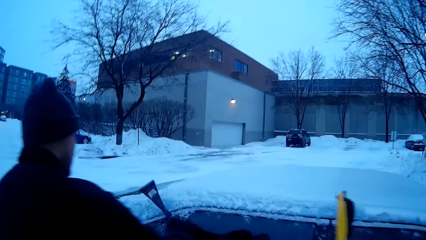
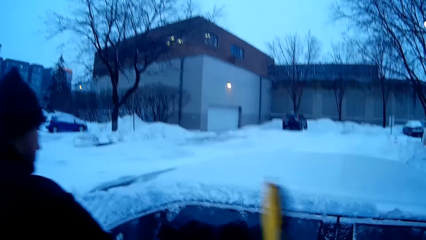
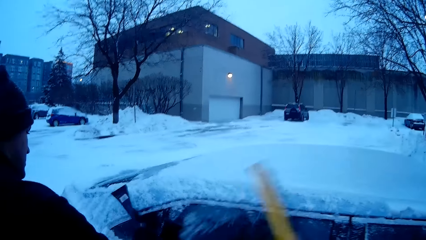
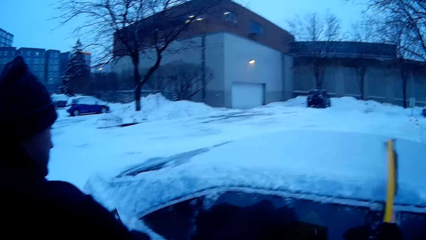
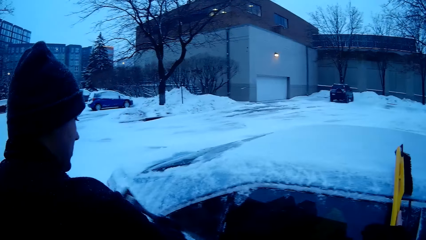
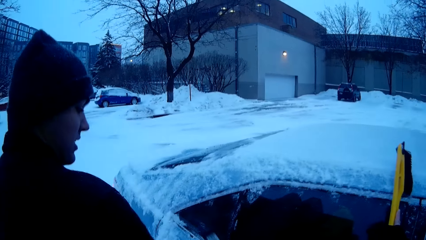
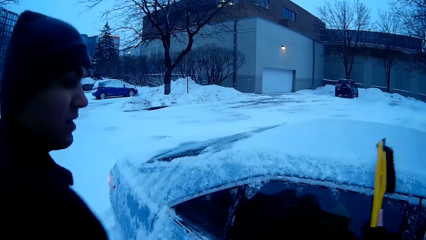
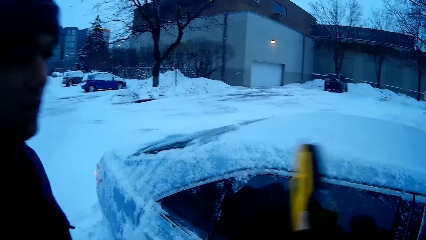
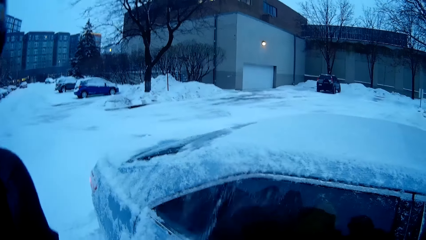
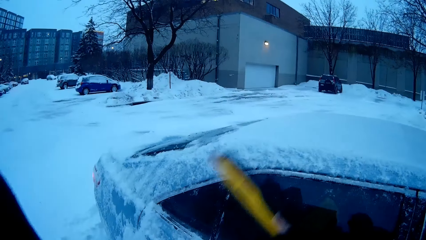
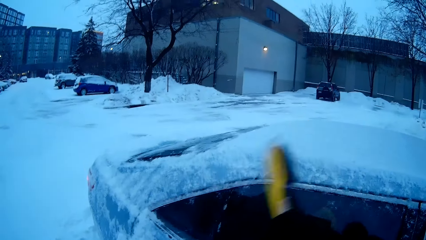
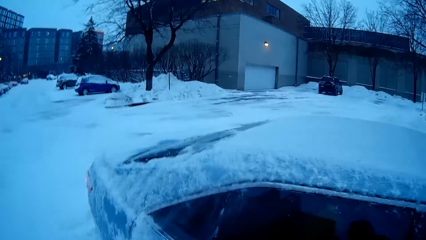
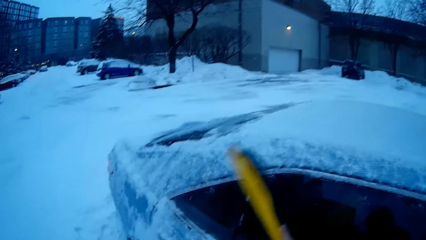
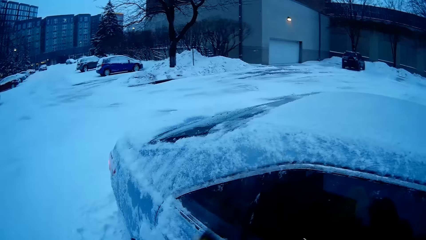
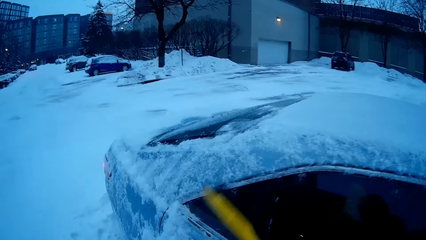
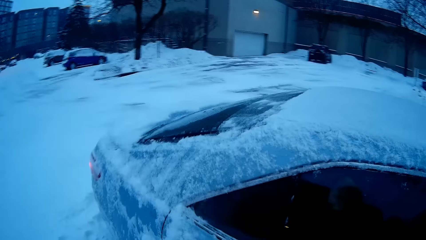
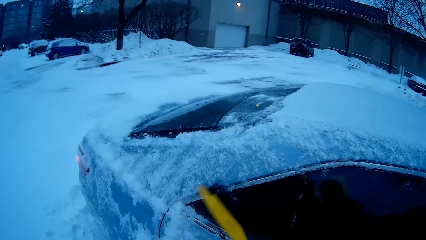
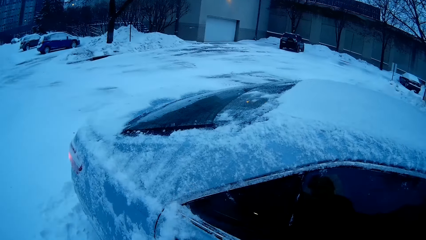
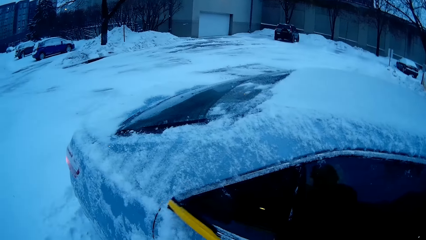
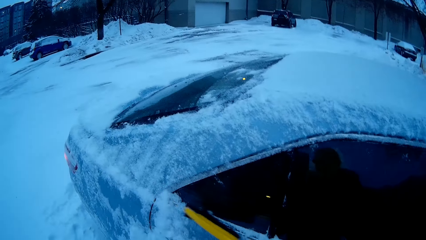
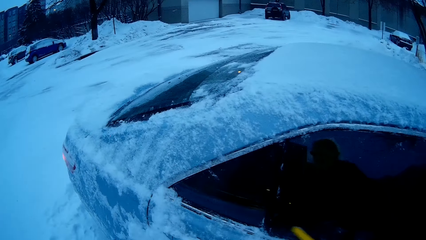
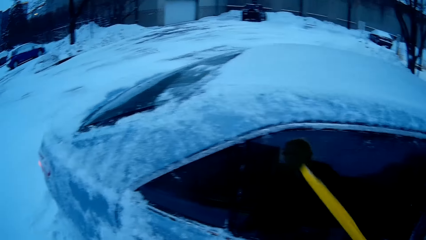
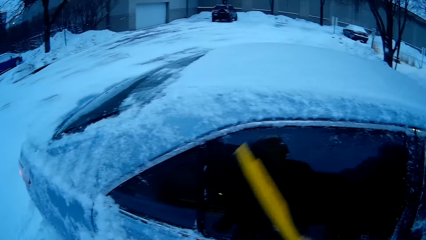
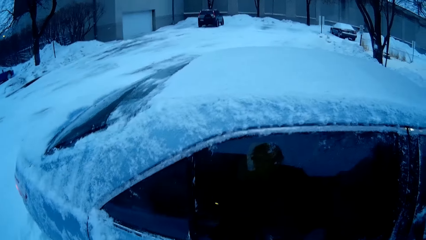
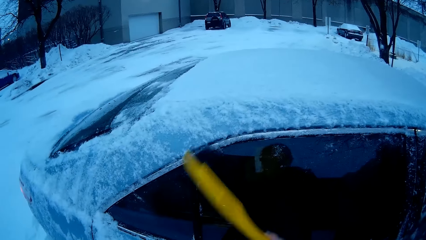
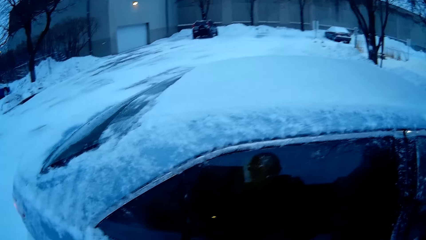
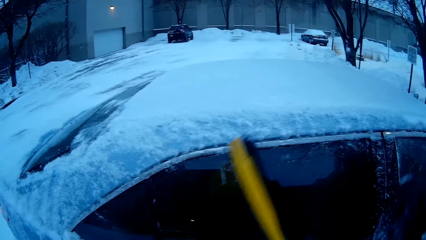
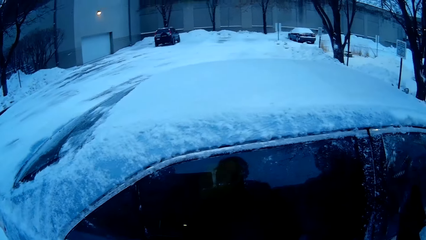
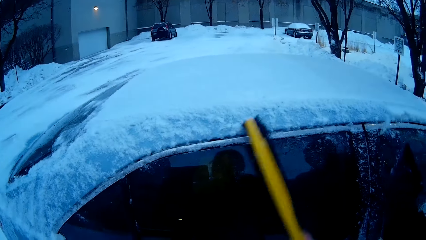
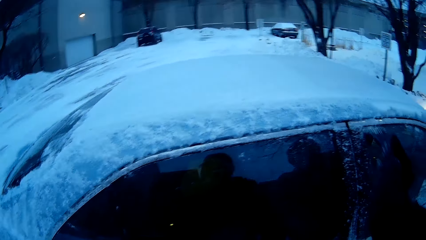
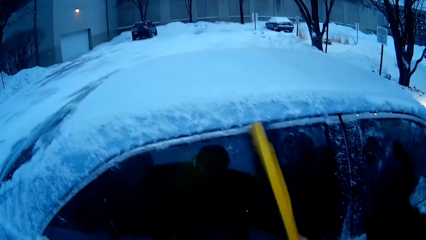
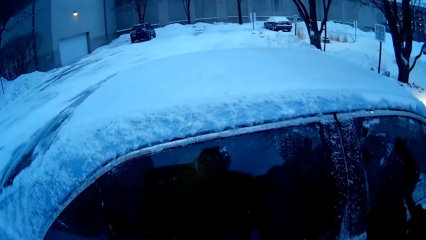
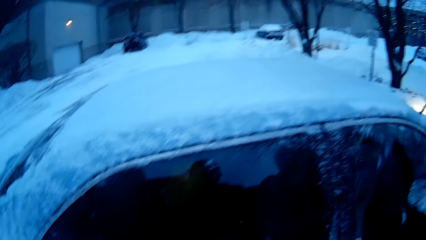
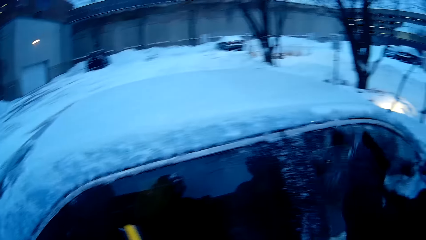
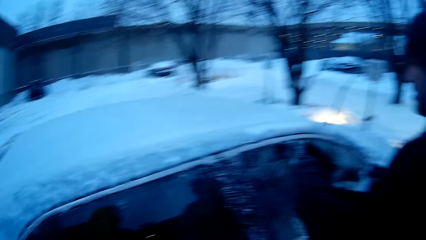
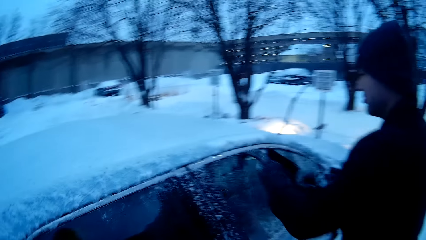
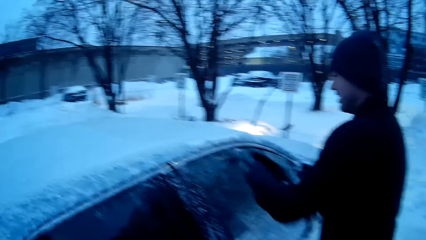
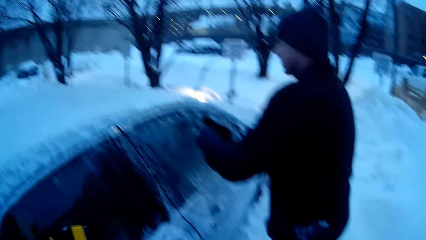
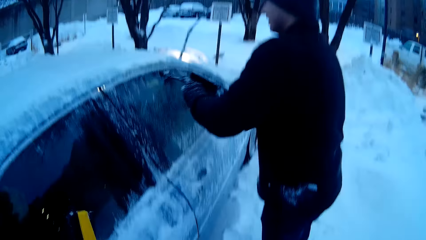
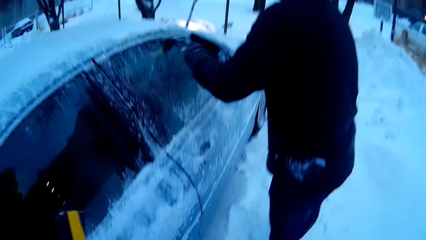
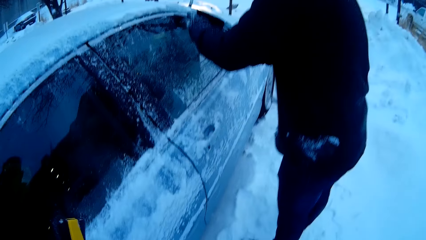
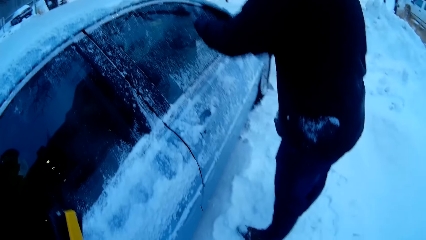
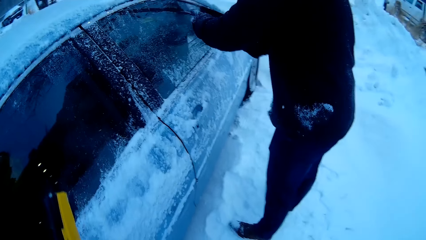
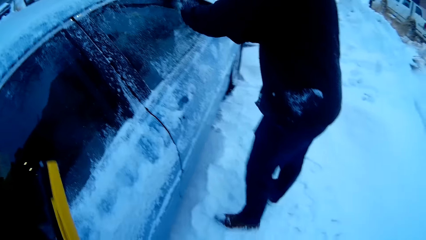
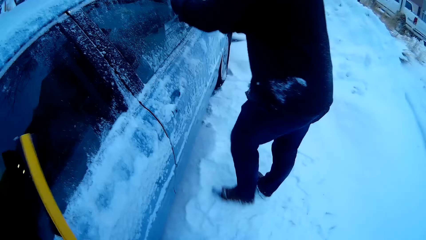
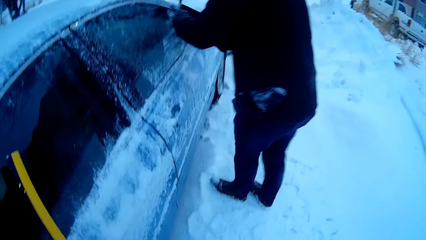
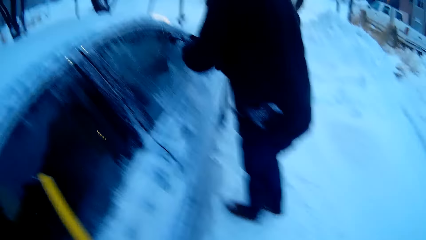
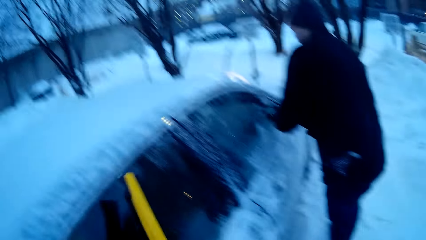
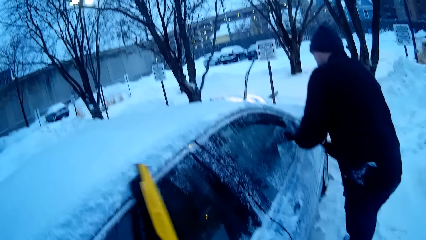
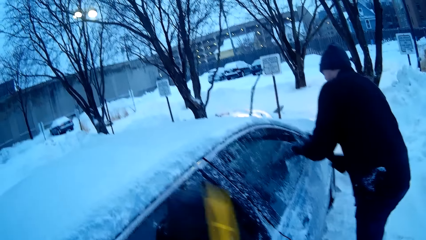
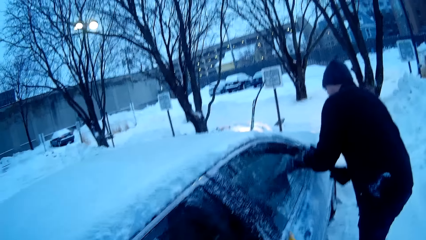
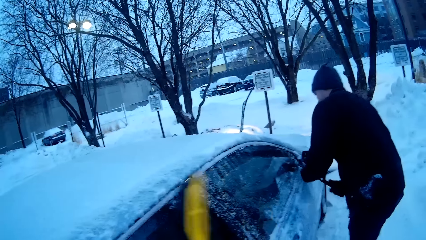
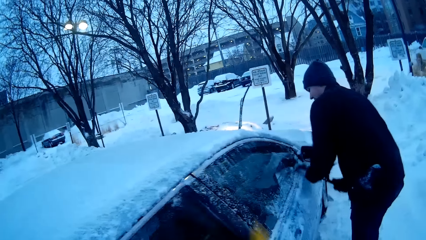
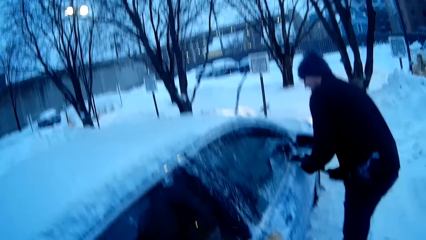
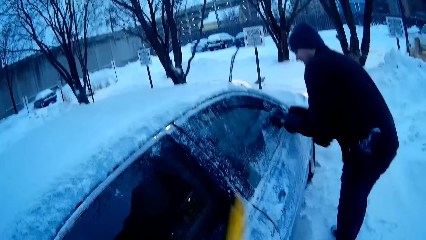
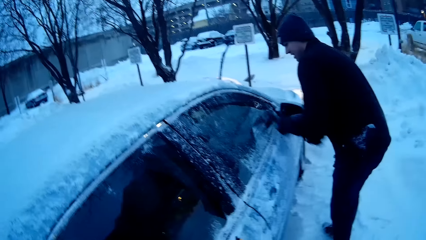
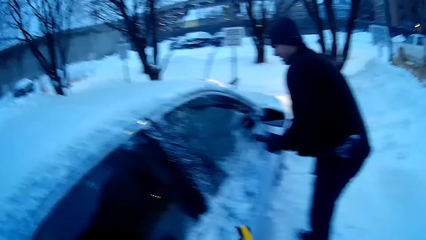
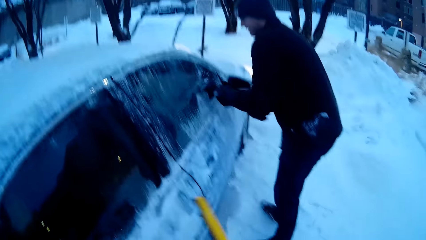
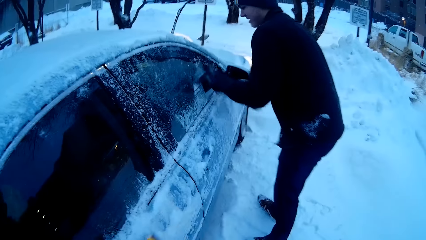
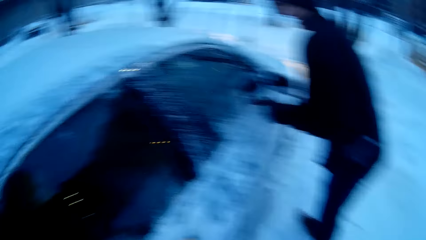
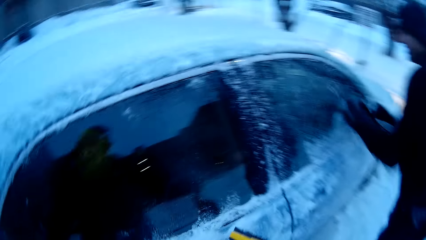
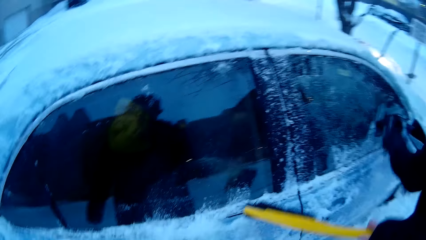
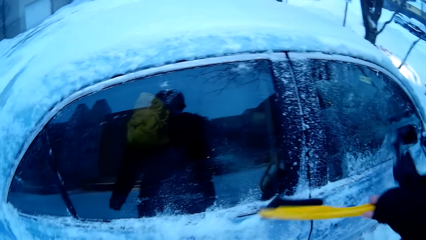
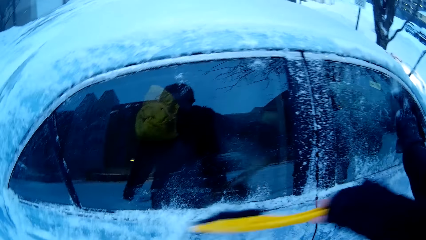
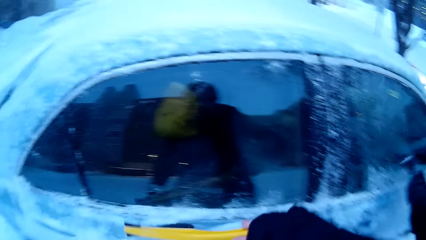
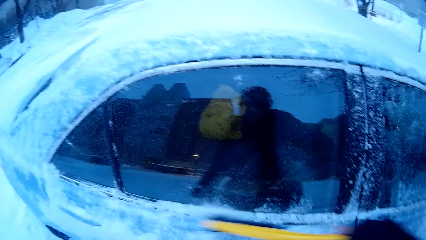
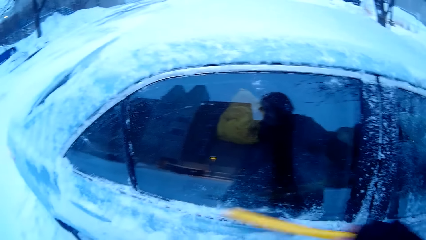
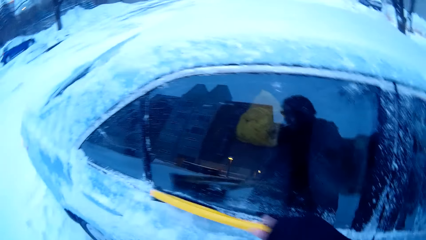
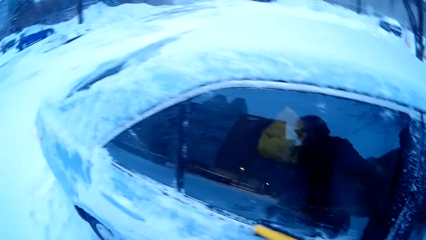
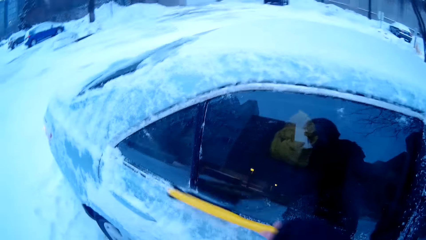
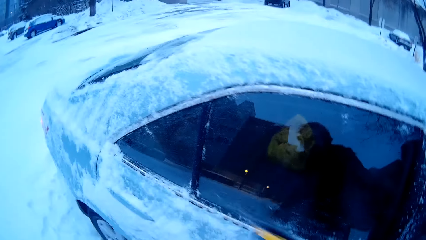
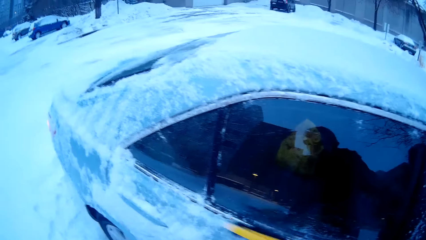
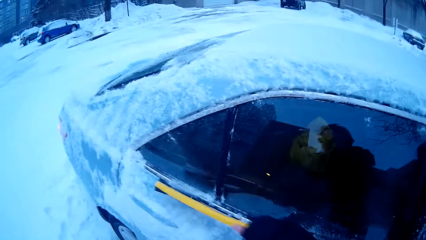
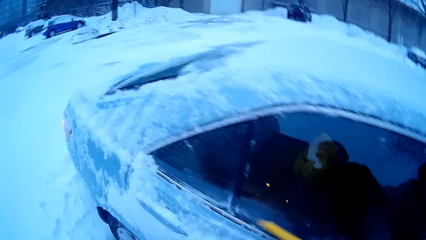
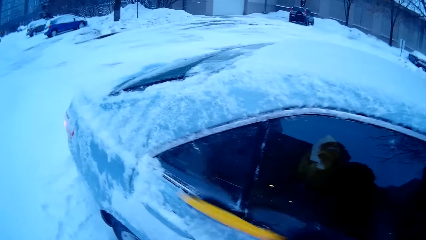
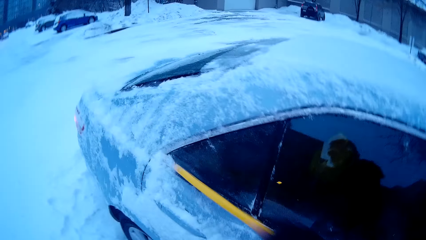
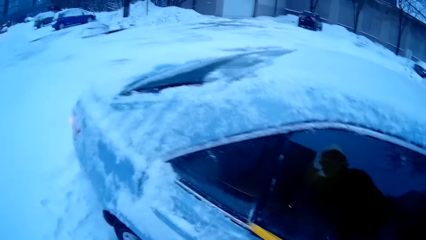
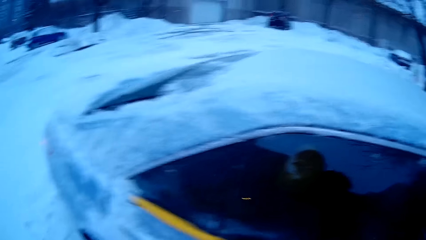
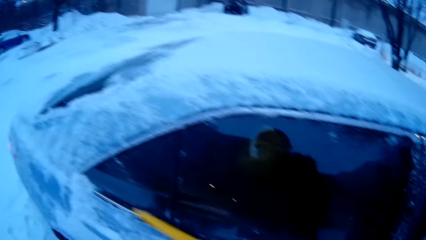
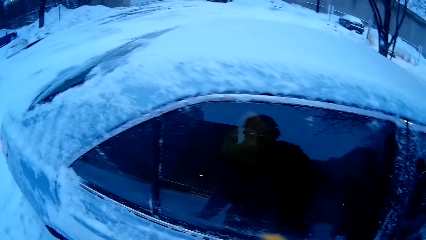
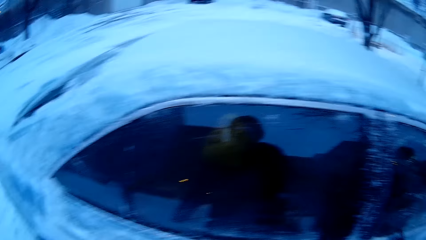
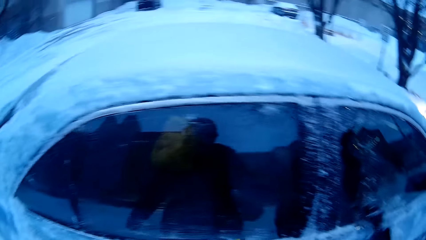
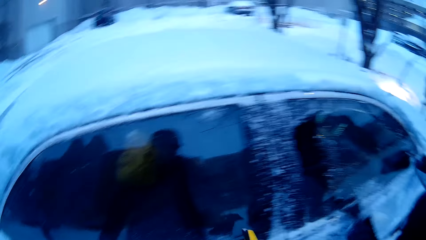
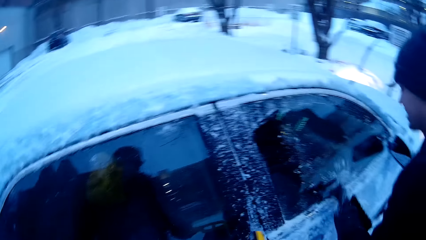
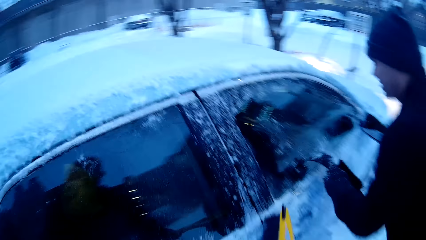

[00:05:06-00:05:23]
A man moves to the other side. The man dialogues with the camera wearer. The camera wearer cleans snow from the car. The man removes the snow from the car with the snow removal tool.
